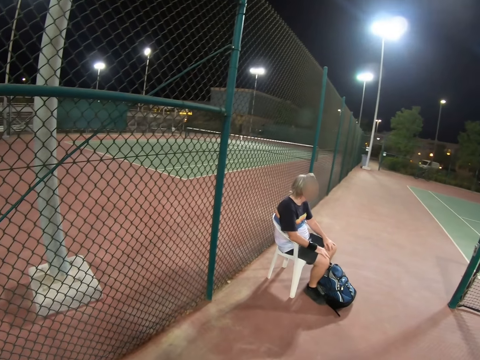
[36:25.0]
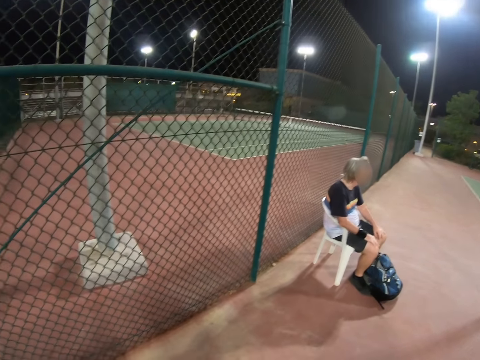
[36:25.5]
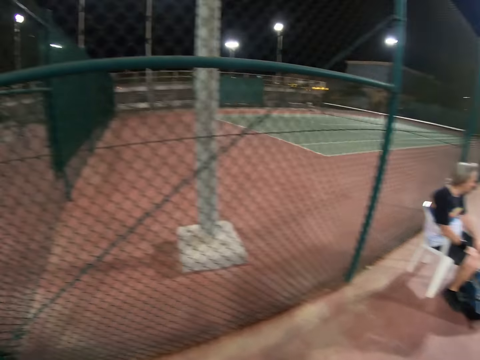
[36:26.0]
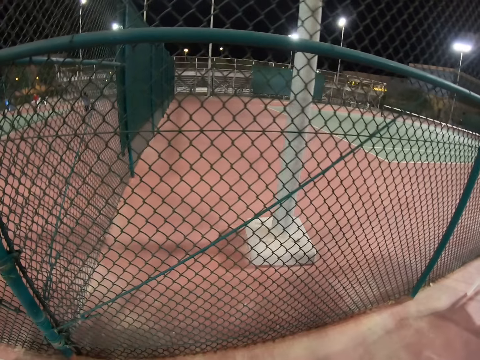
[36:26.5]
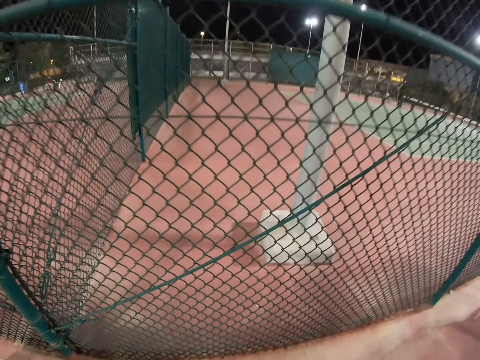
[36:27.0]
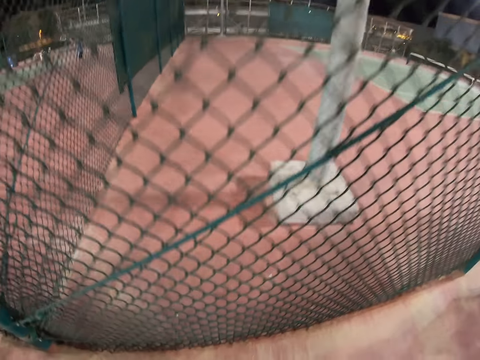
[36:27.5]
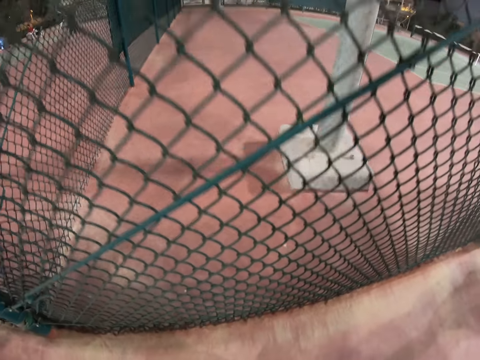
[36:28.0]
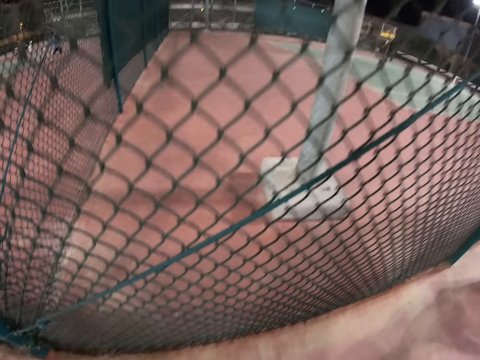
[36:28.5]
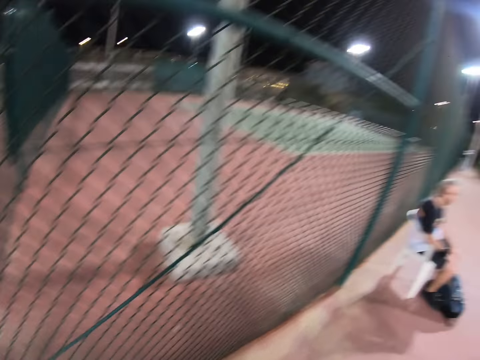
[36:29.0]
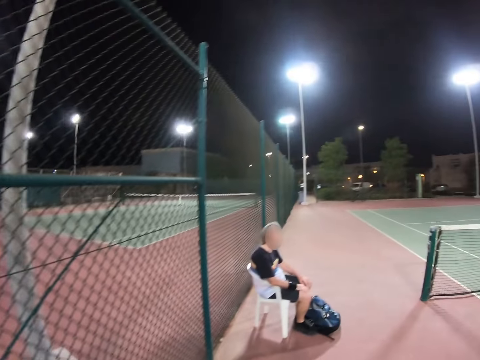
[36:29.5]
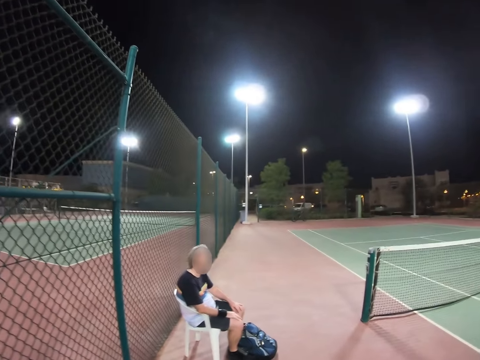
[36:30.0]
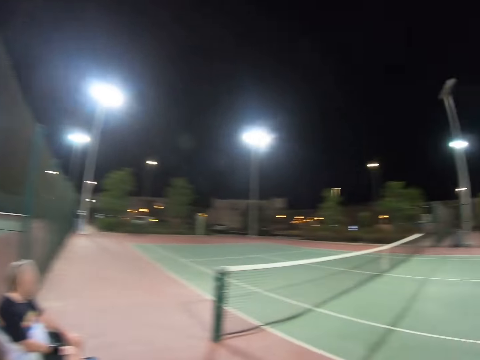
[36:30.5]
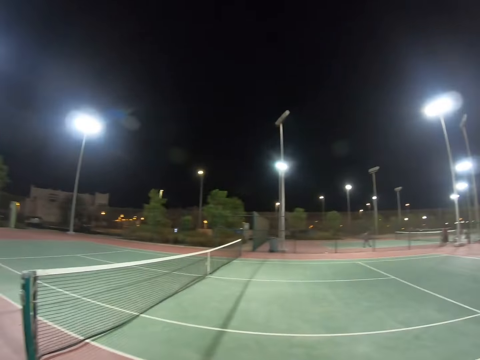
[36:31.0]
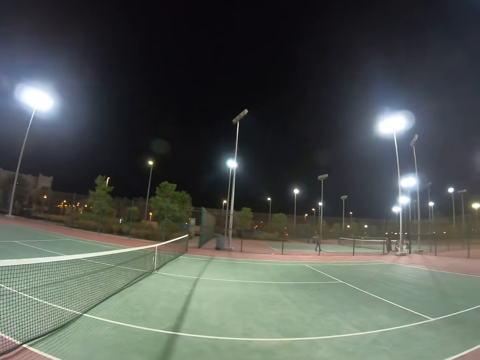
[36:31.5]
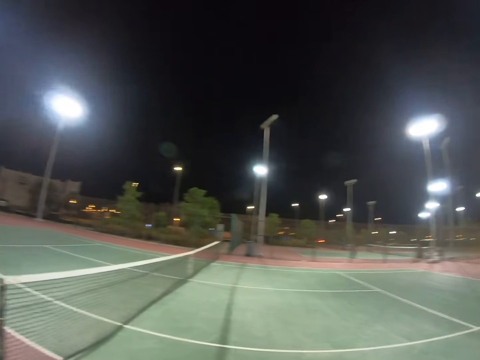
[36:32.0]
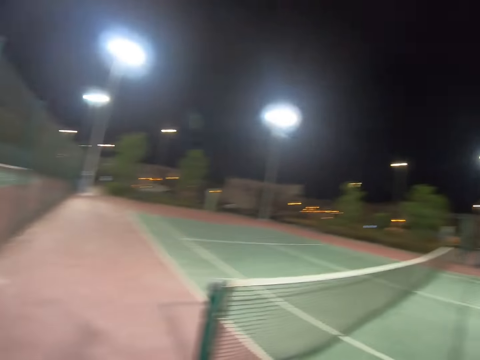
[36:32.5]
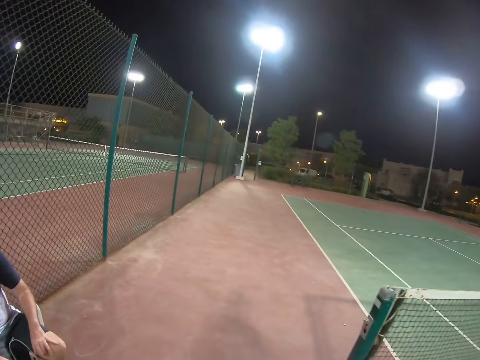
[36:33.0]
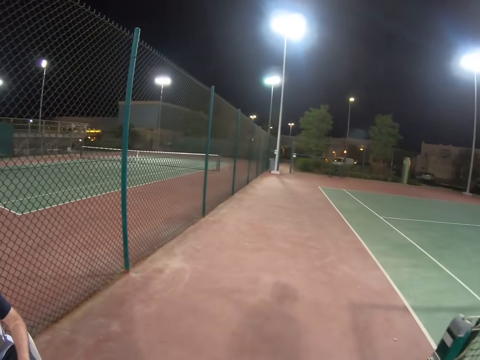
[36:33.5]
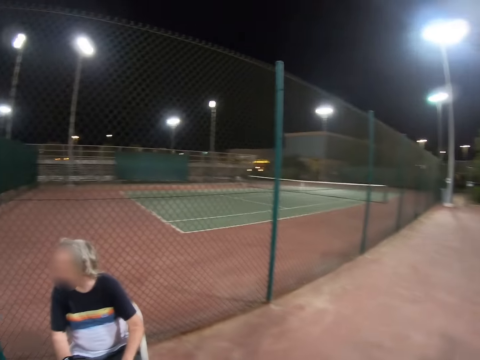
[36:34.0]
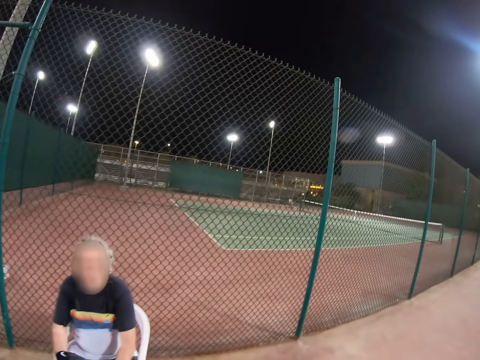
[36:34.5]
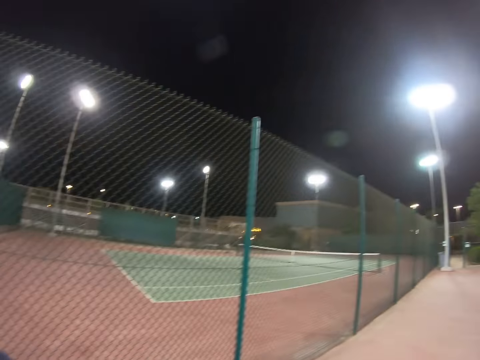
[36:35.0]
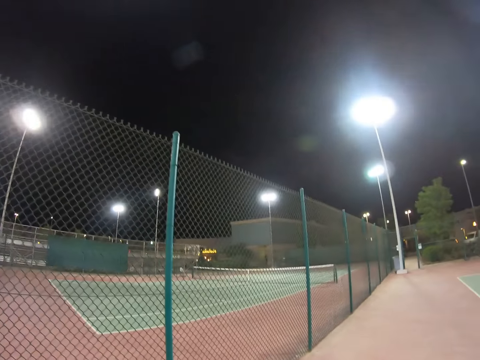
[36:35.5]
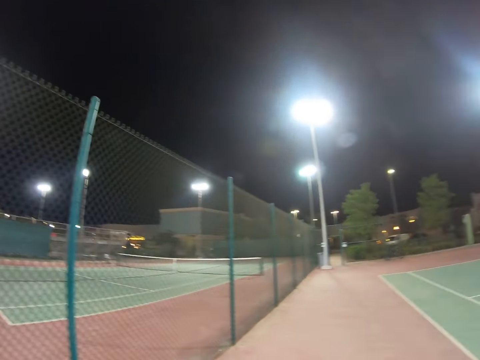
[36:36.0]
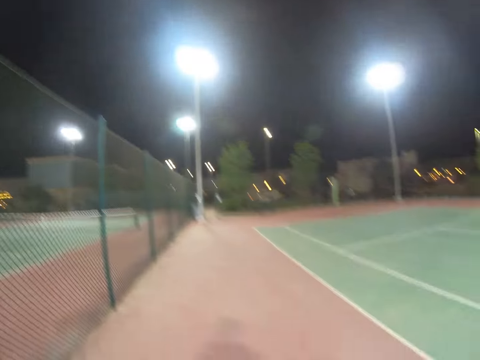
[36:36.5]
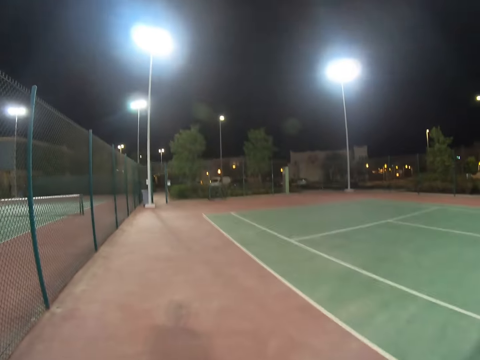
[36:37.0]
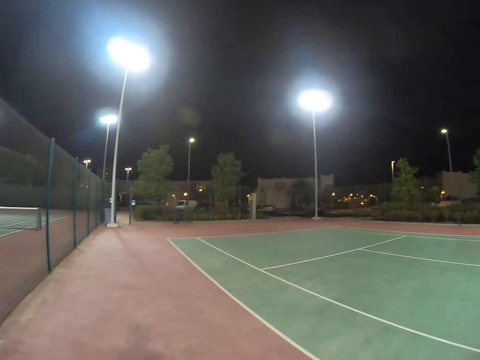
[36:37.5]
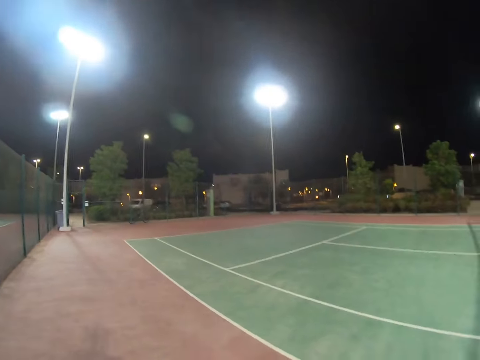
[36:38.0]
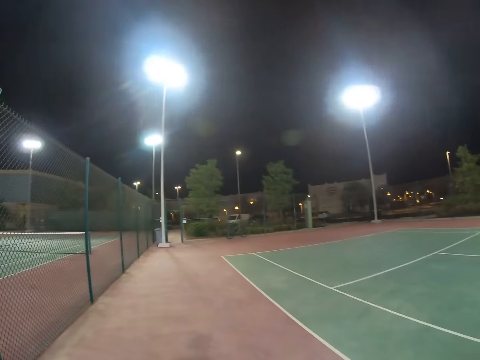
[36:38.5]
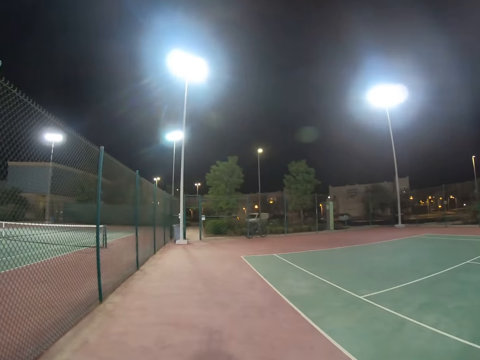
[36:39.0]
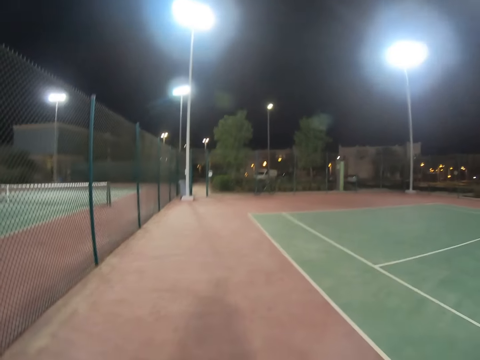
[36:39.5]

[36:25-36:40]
A man holds his knees. The camera wearer moves. The man touches the knees. The camera wearer walks past the man. The man turns backwards.

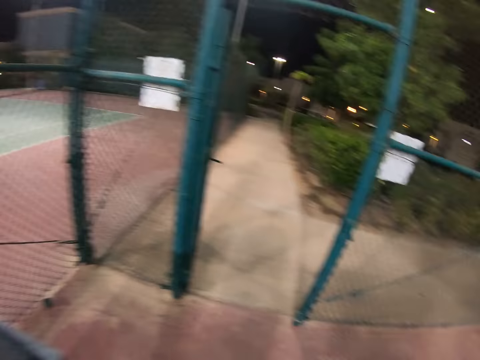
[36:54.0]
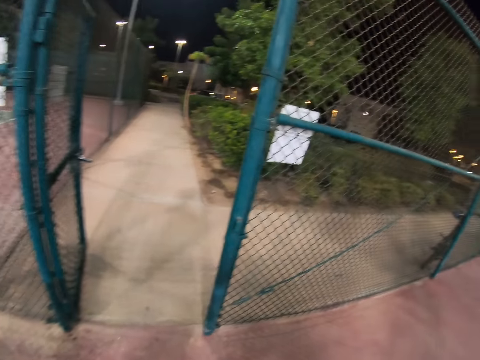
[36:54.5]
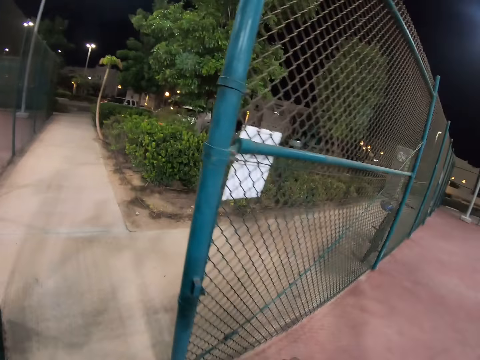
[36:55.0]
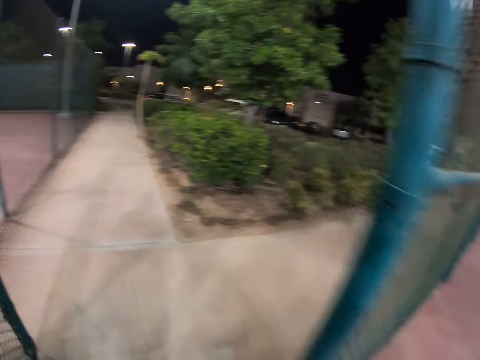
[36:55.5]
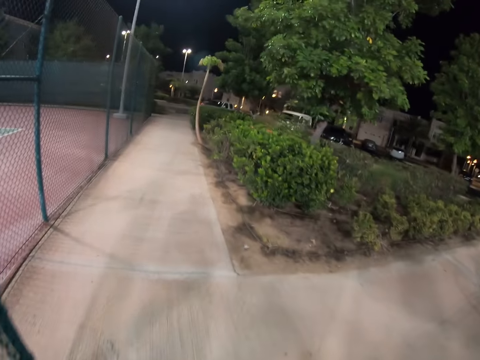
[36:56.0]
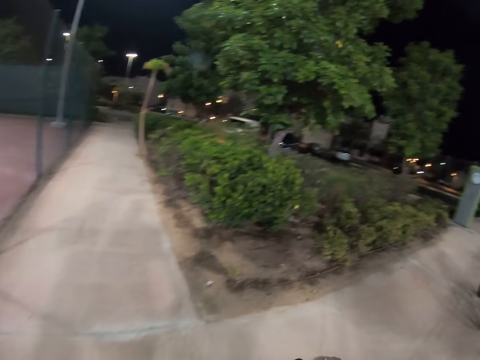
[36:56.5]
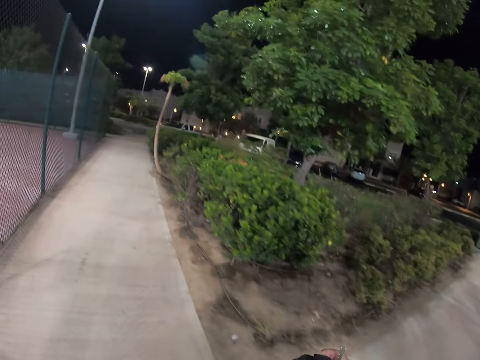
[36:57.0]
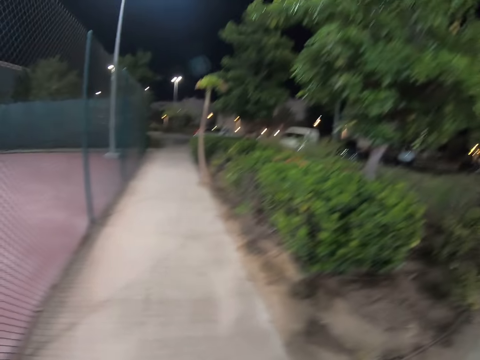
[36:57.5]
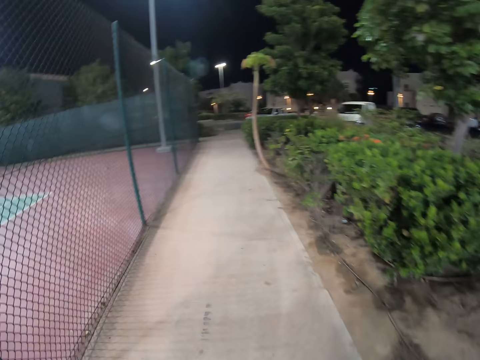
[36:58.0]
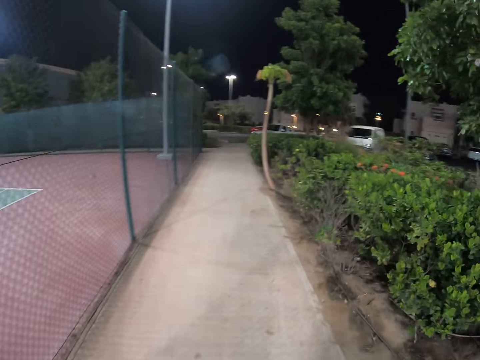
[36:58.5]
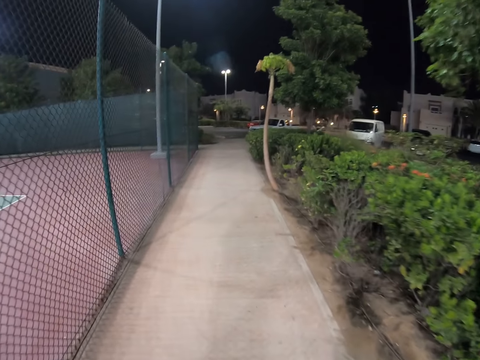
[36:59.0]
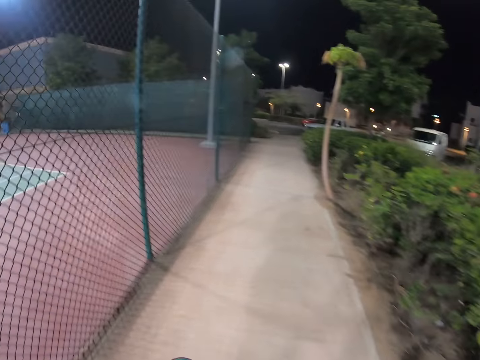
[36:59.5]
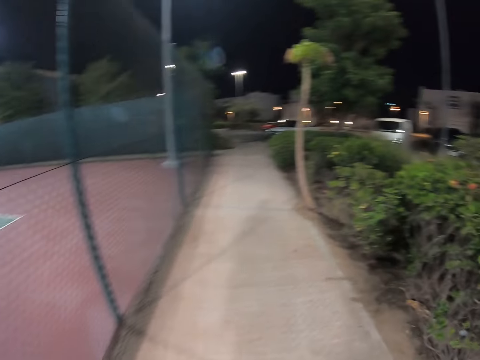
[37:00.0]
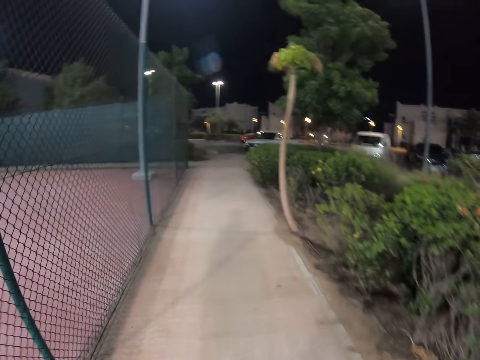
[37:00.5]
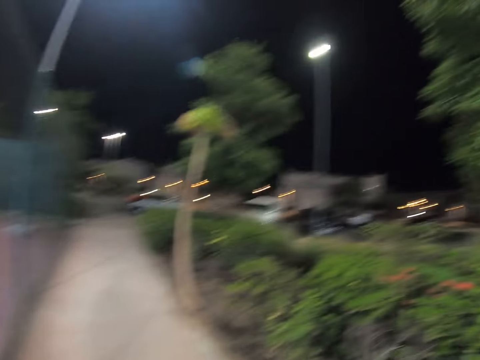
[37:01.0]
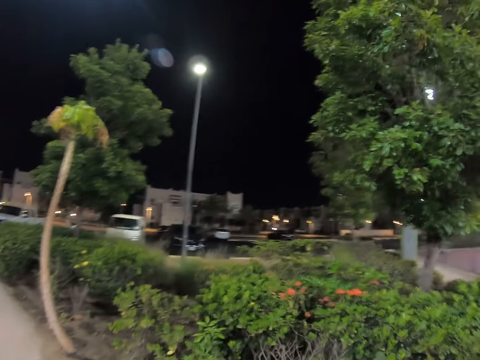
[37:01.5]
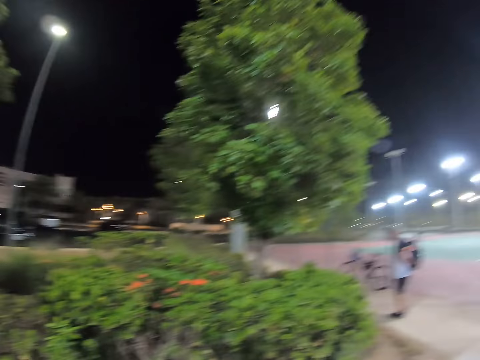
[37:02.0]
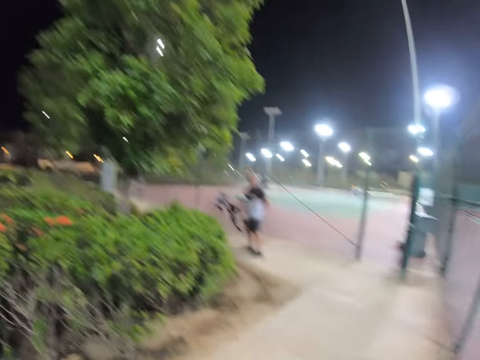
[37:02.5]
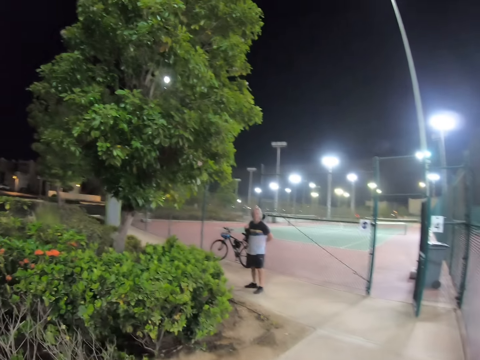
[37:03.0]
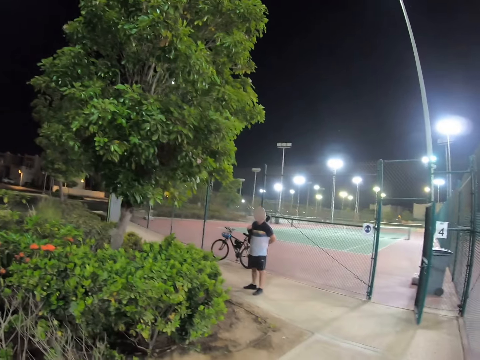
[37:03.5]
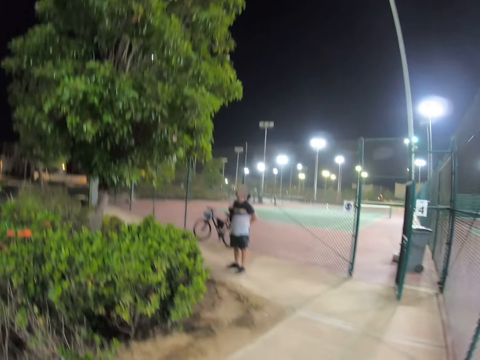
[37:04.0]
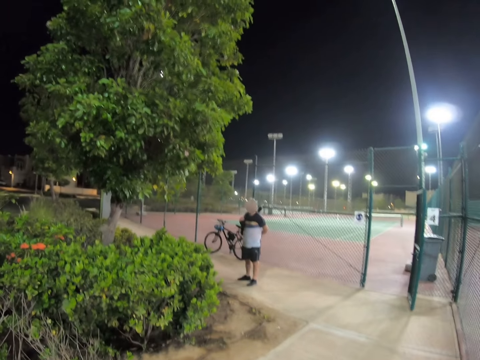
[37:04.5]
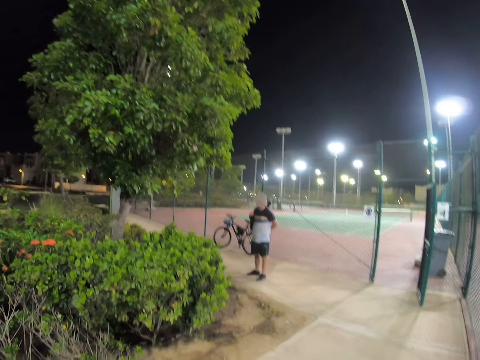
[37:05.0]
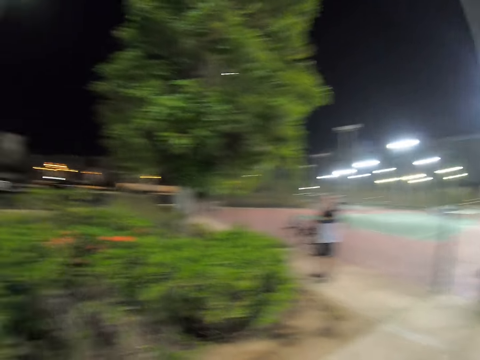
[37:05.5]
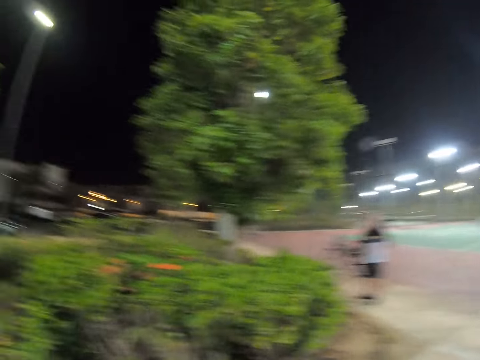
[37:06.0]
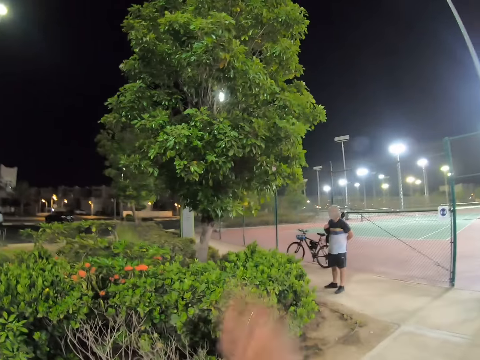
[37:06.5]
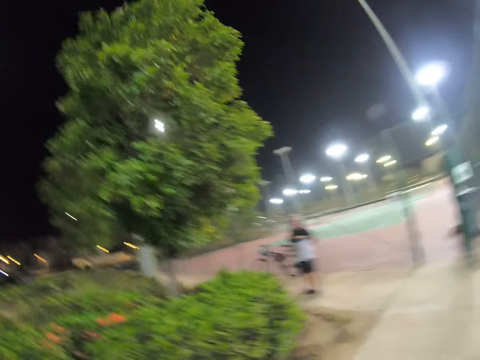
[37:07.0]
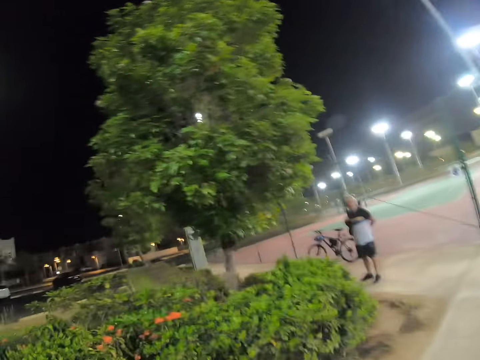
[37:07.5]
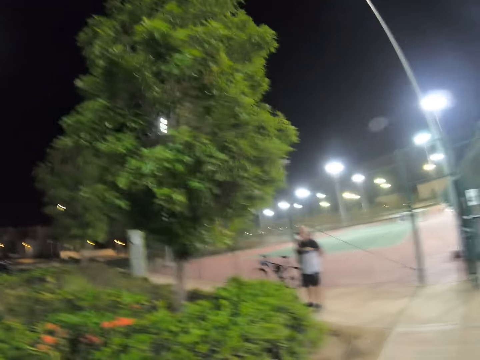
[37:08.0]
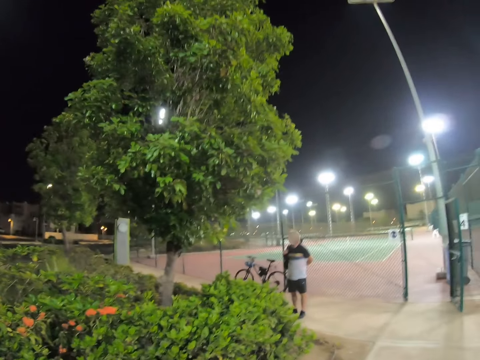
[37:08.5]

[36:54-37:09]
The camera wearer reaches something on the litter bin. He walks past the gate. A man stands outside the court. The camera wearer stops. He raises a hand while talking to the man. He shows his hand. The man crosses his hands from the back.
